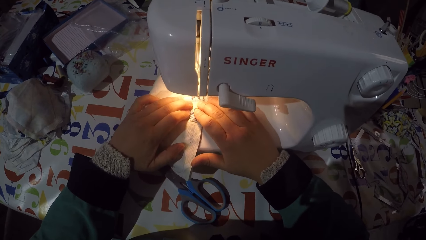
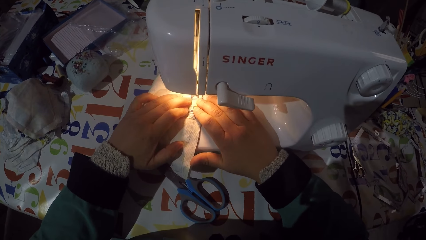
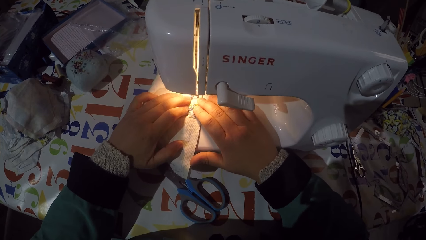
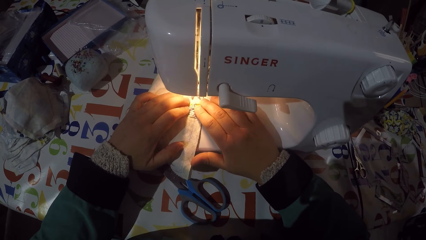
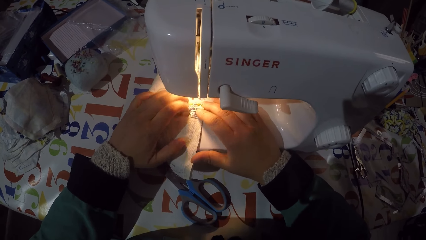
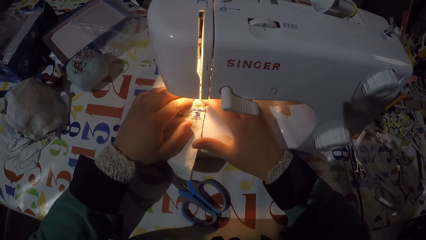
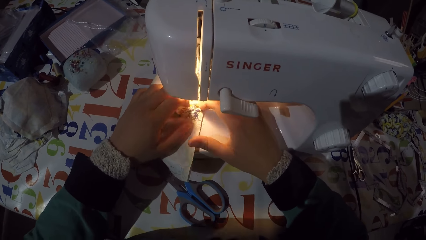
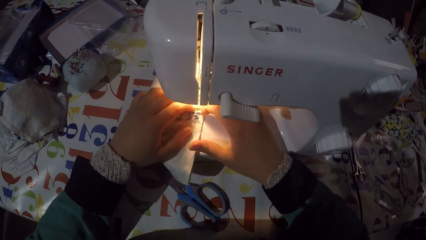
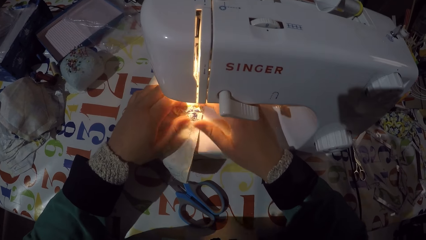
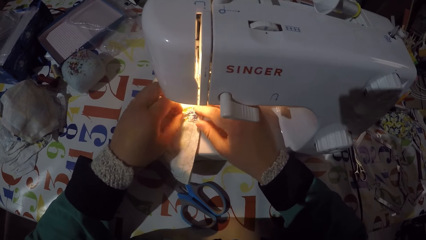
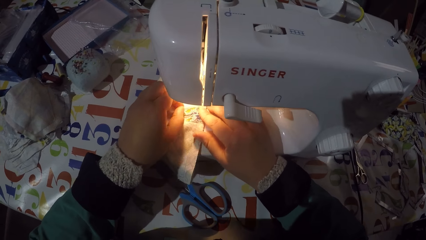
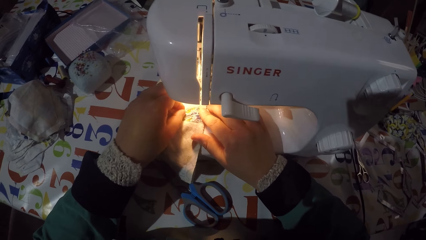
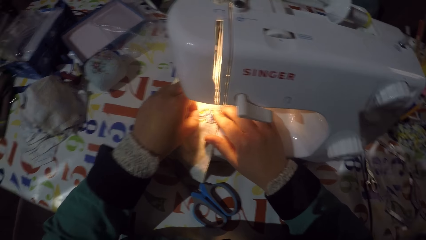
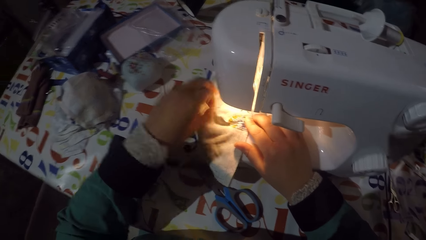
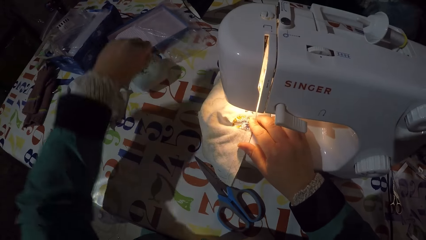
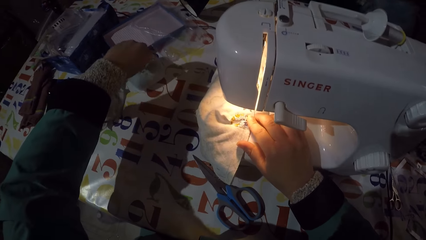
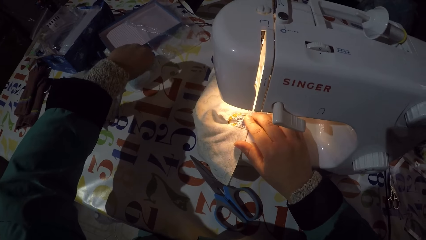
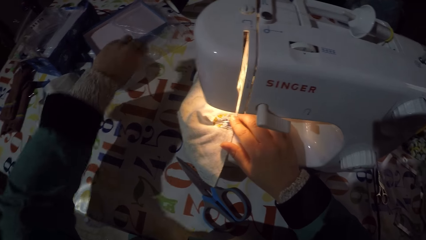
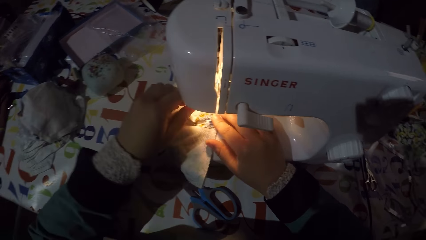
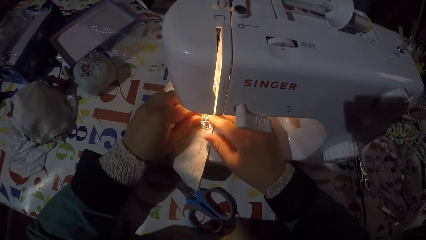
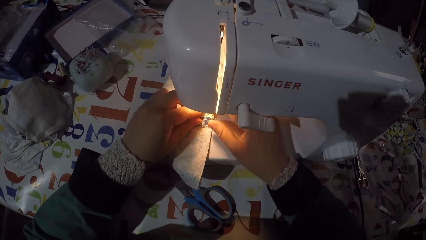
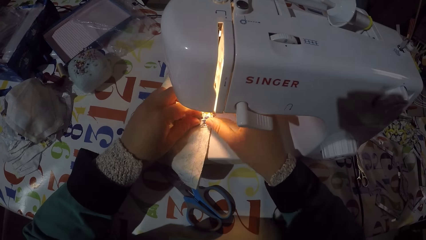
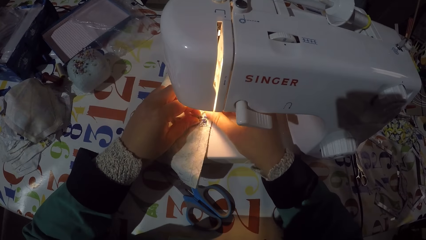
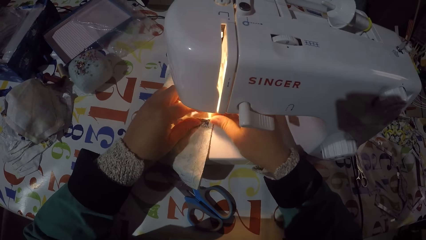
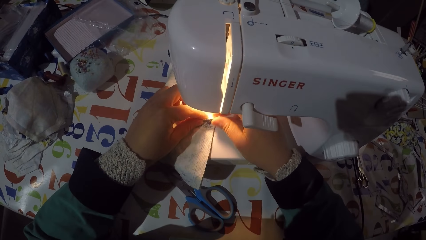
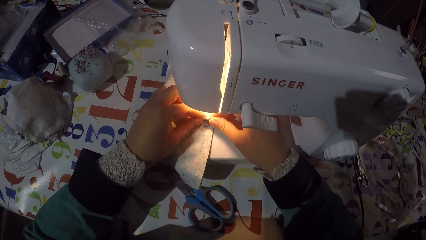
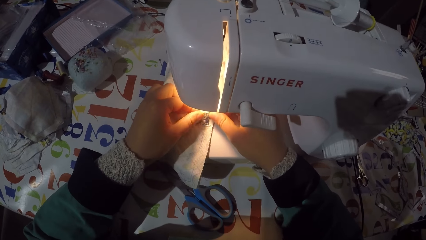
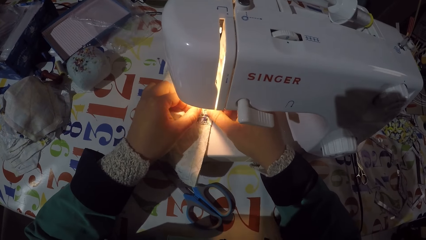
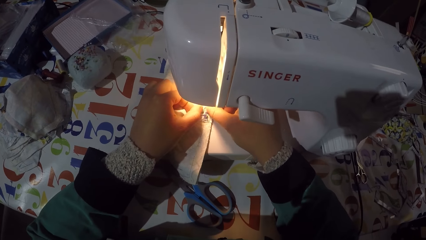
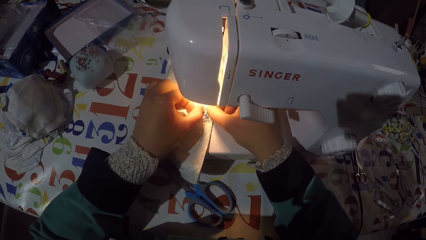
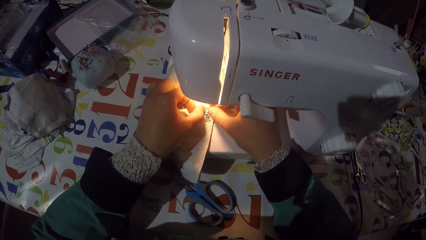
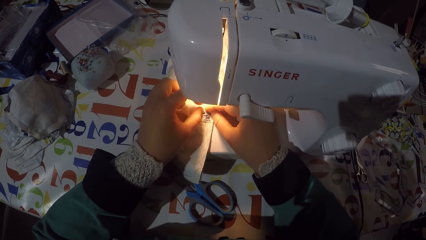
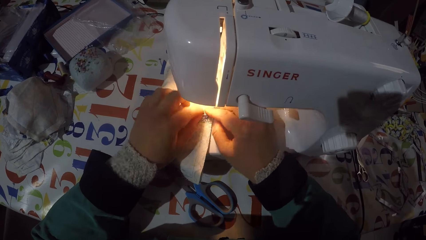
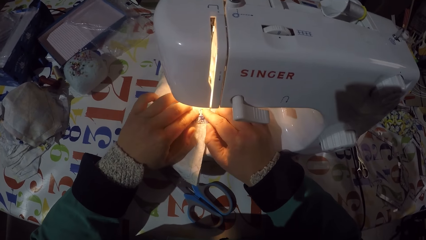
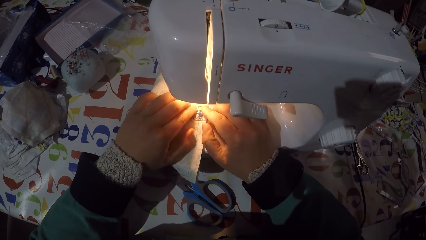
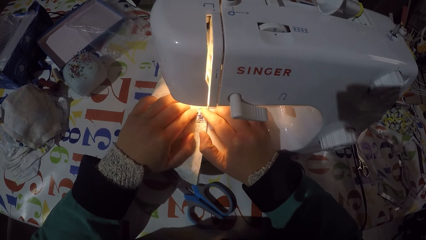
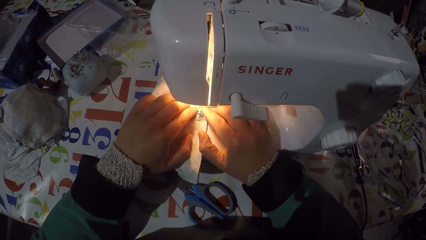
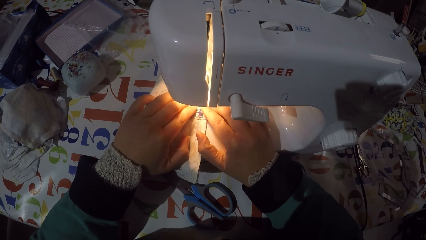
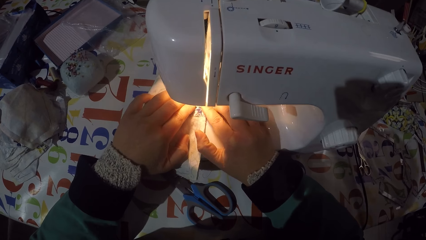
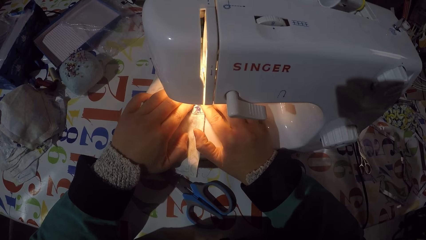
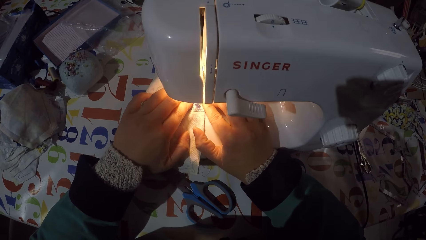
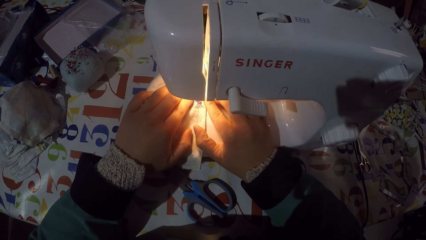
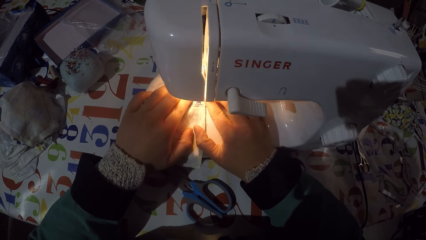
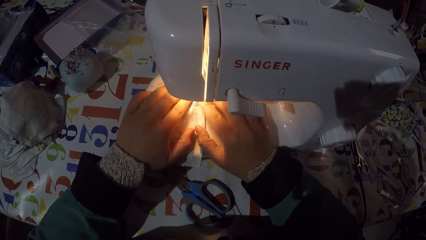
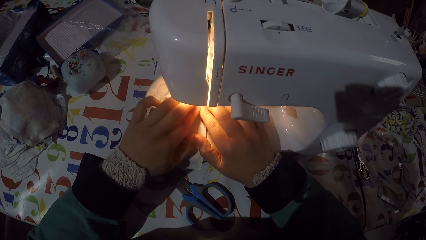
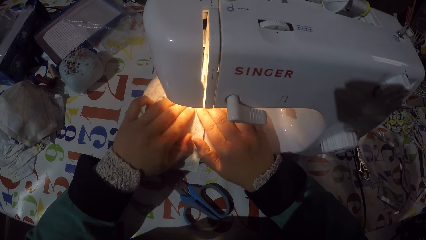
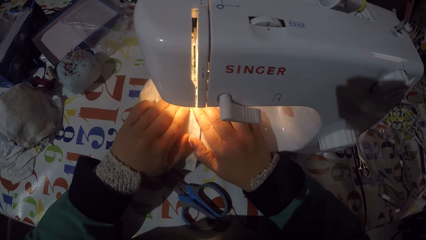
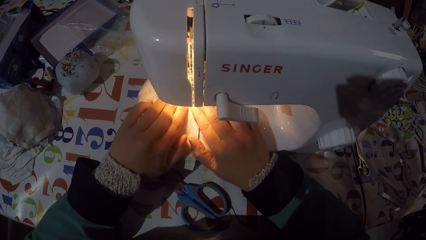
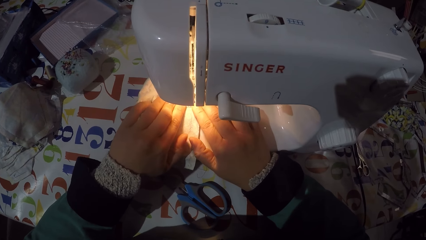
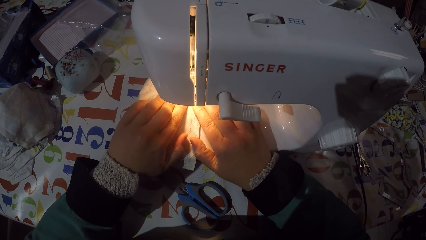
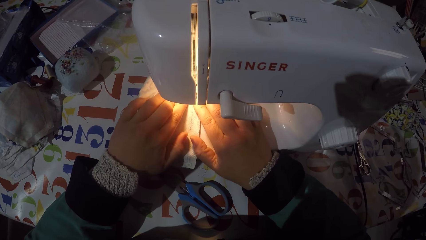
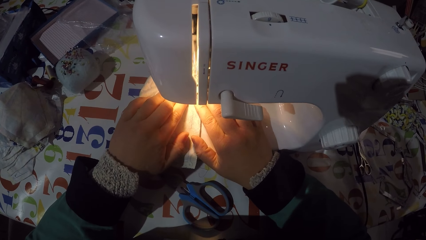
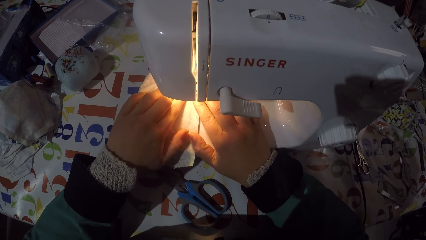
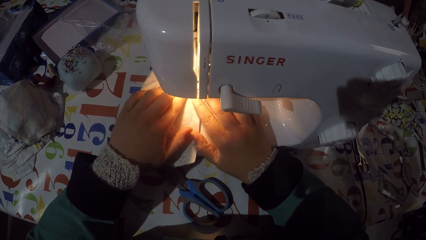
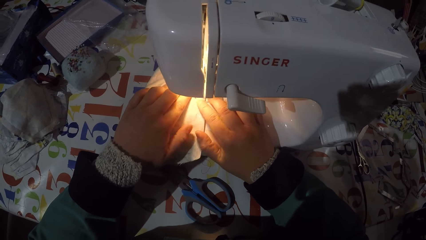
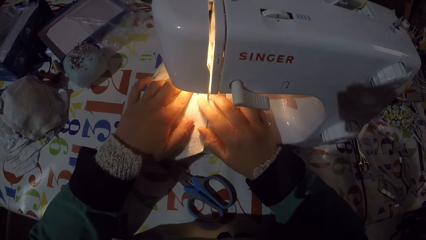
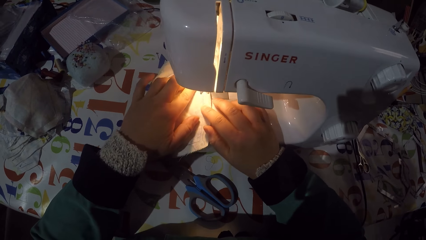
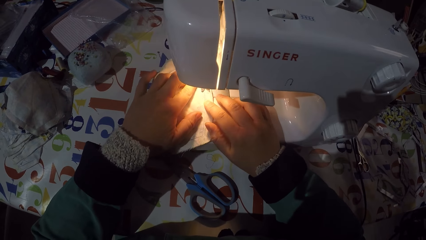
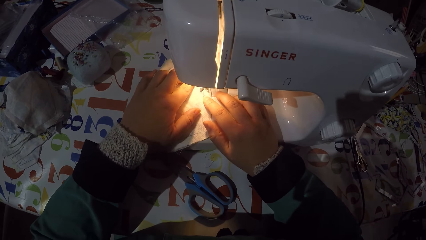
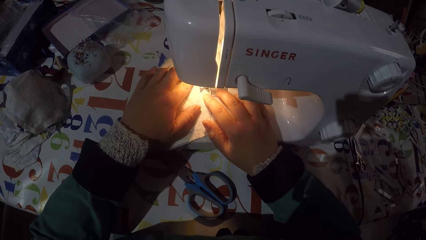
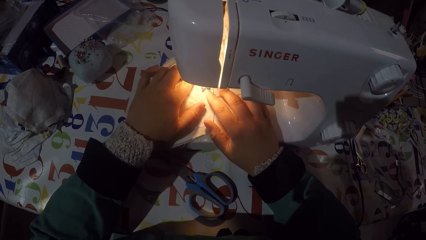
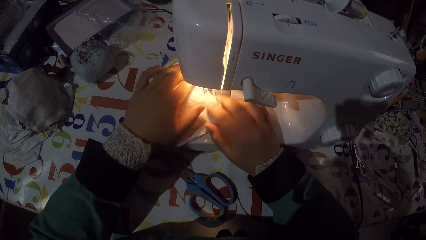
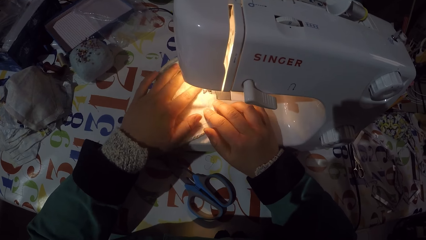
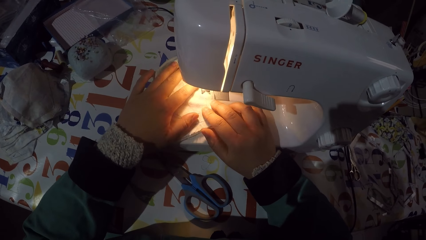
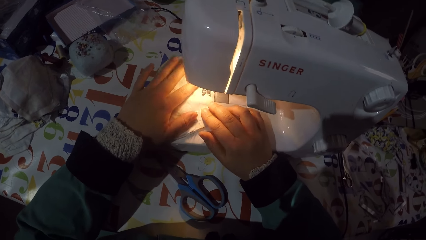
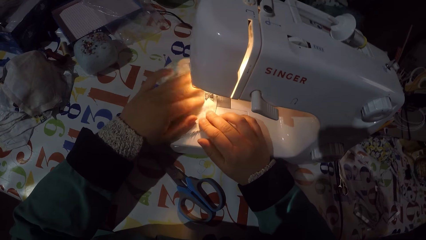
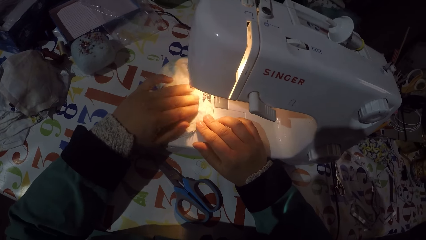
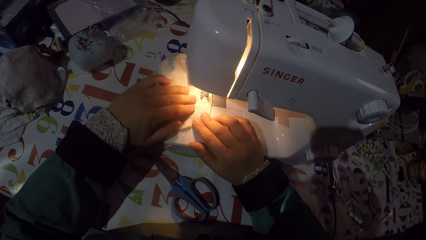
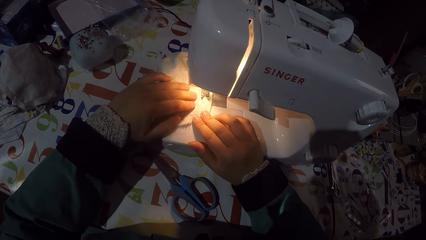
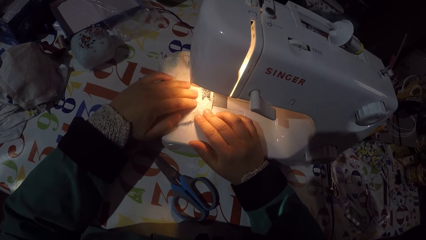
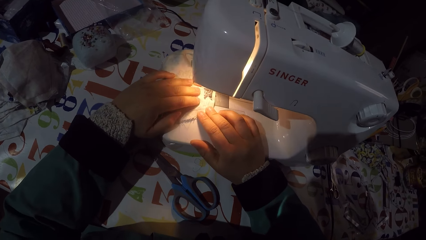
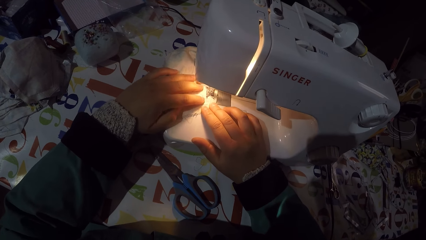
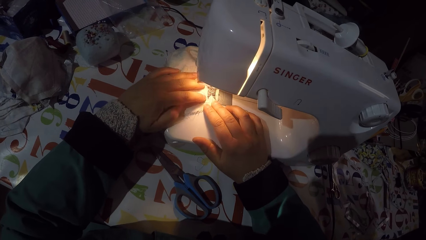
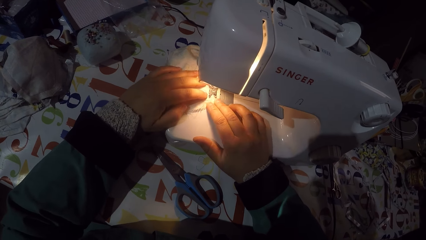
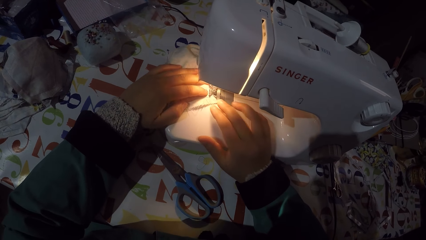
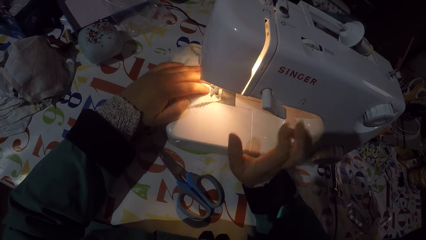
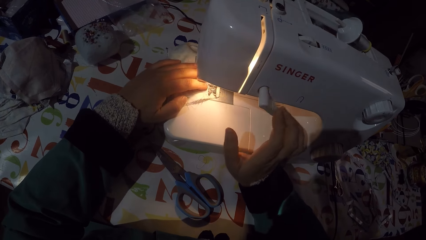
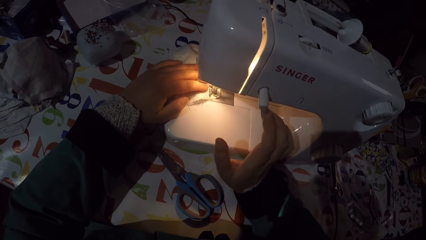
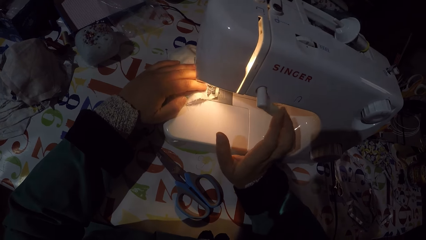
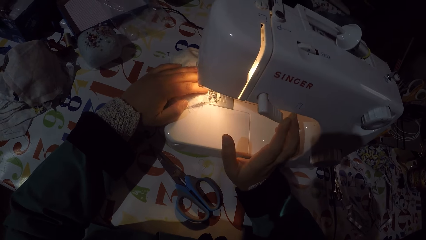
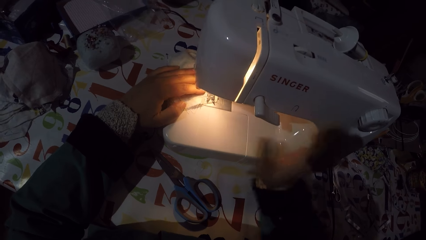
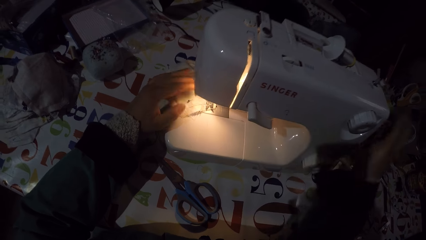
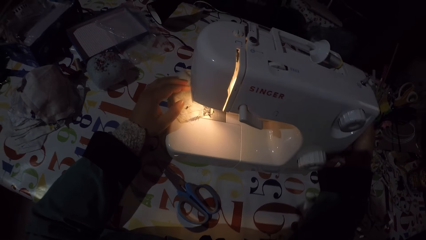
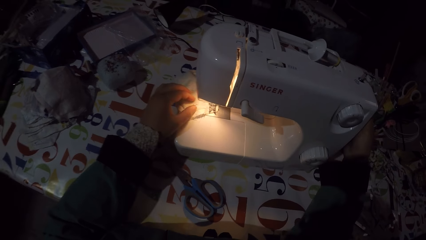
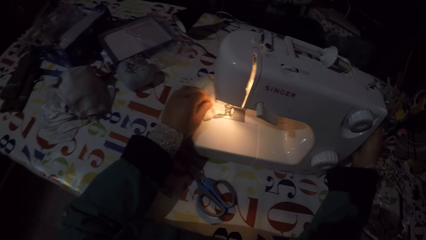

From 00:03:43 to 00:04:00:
The camera wearer straightens the face mask or piece of garment. He pulls a pin from the piece of garment. He pins the pin on the pin sponge. He folds the piece of garment with his hands. He sews the piece of garment with the sewing machine. He moves the sewing machine reverse control with his right hand.
